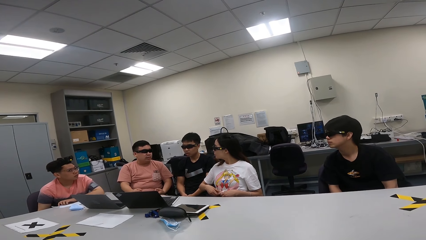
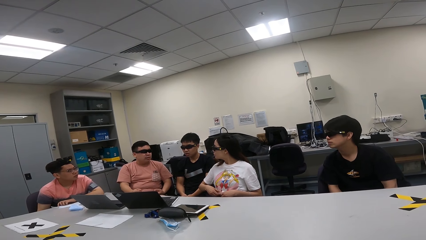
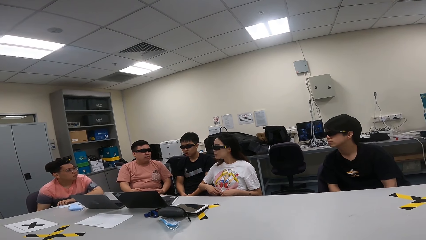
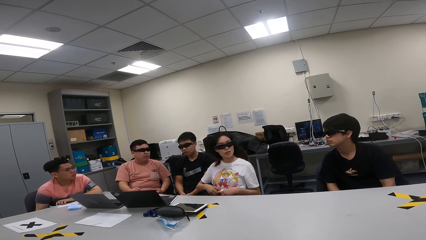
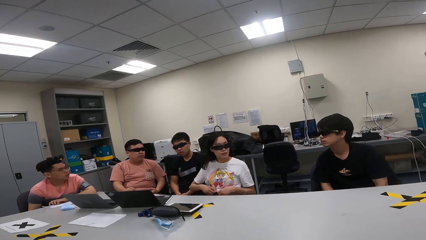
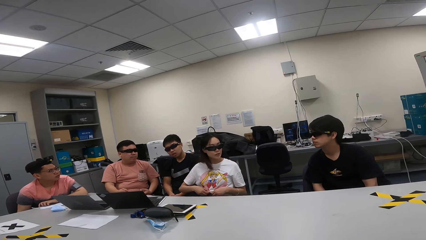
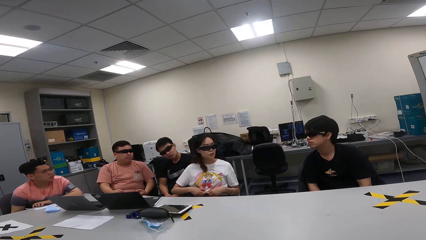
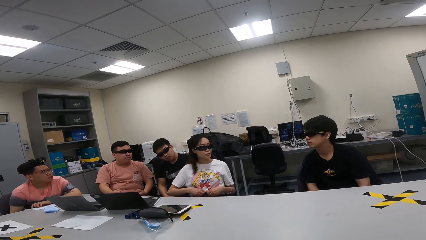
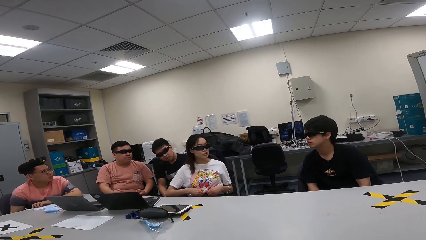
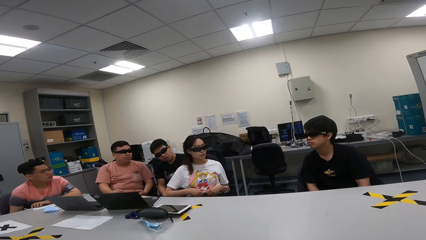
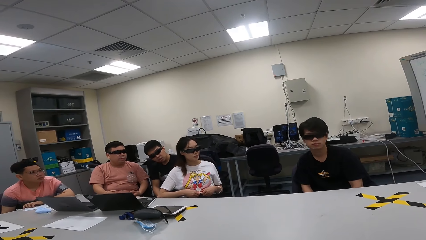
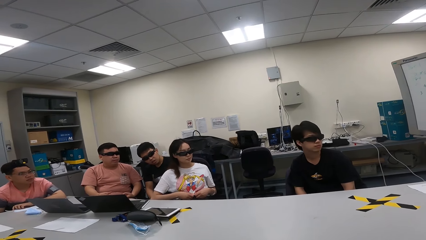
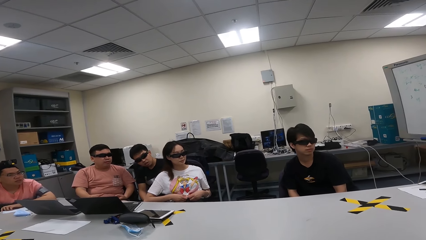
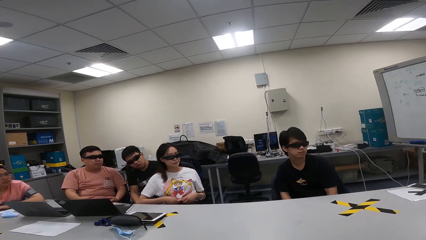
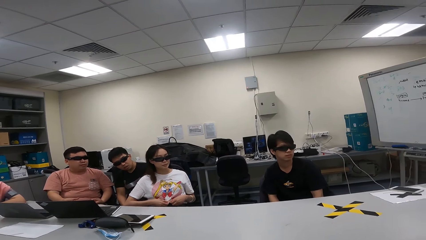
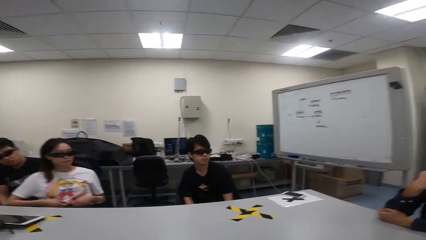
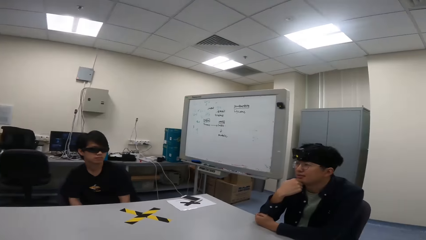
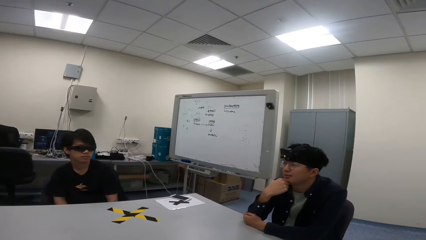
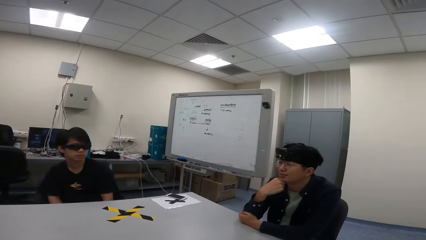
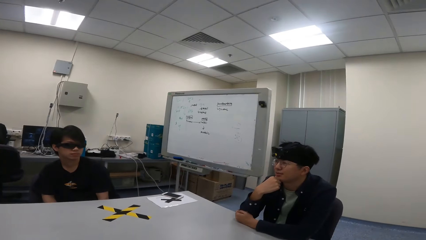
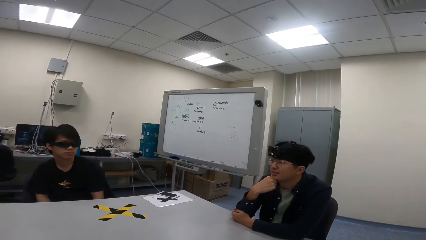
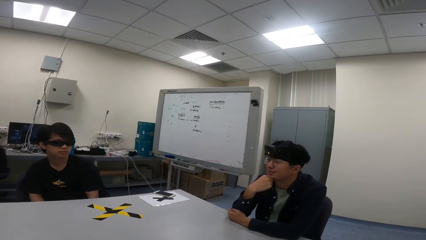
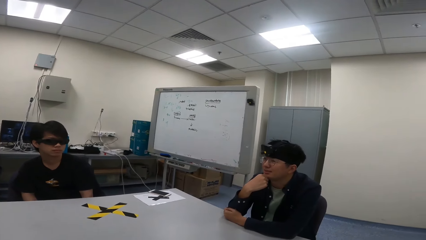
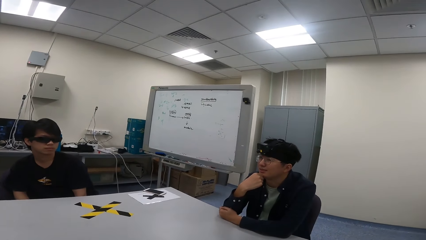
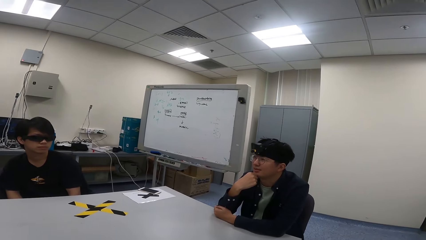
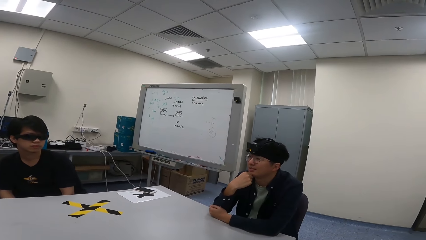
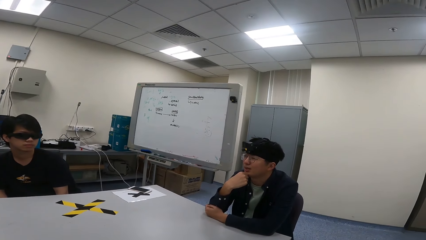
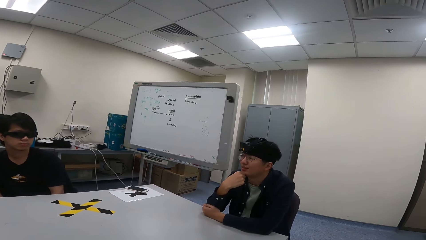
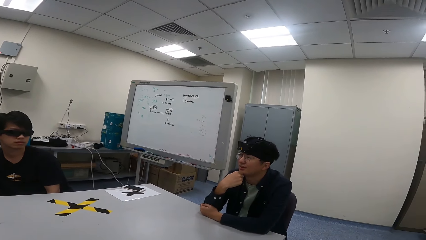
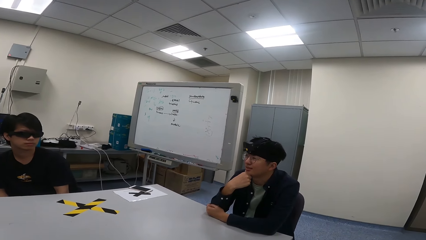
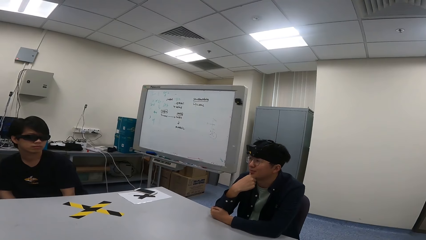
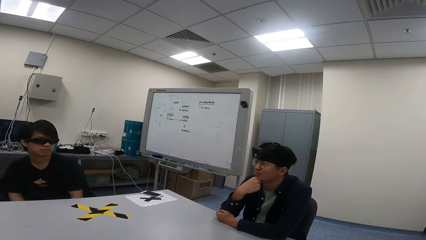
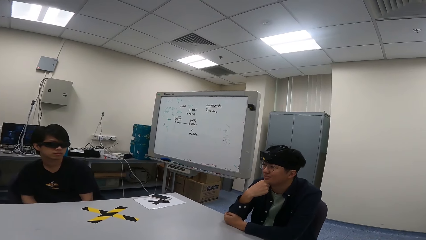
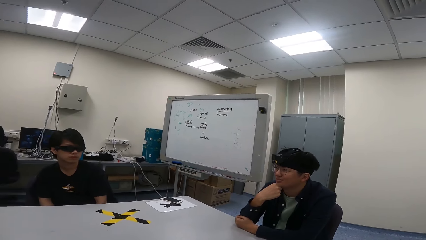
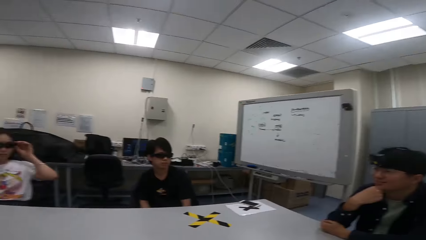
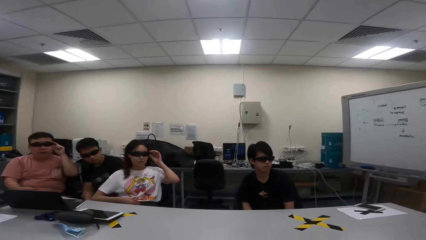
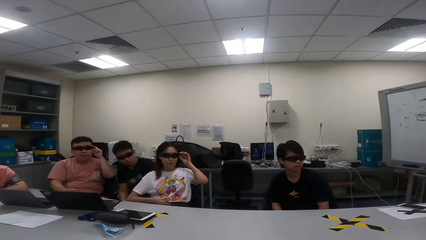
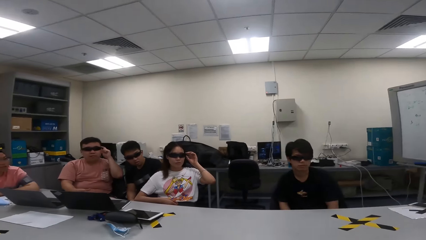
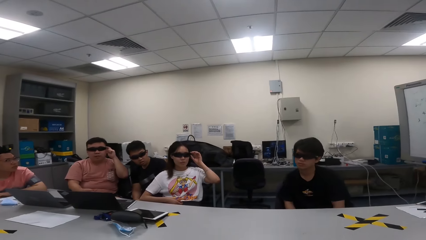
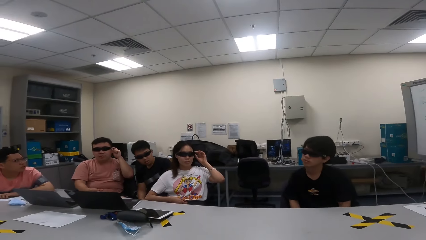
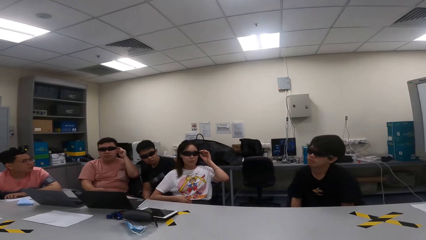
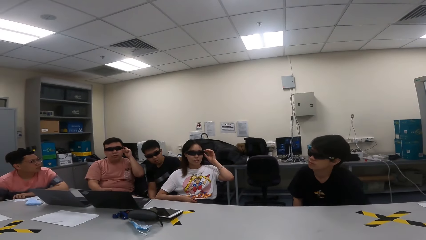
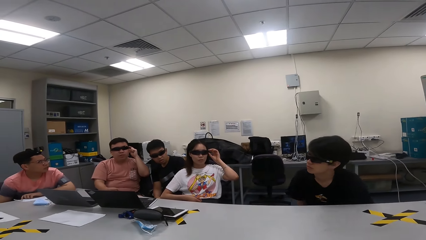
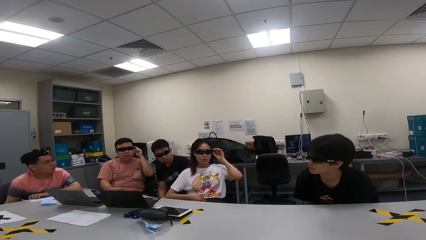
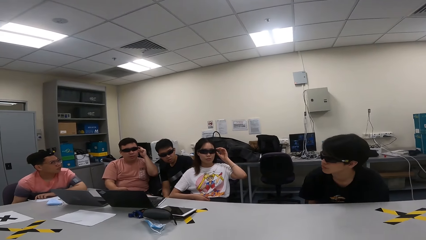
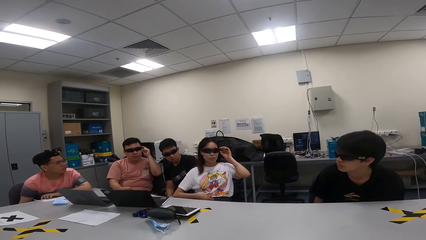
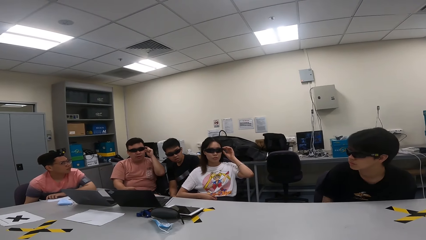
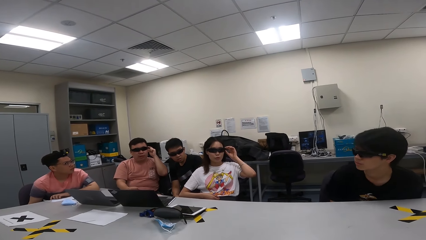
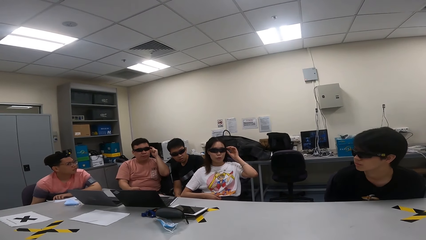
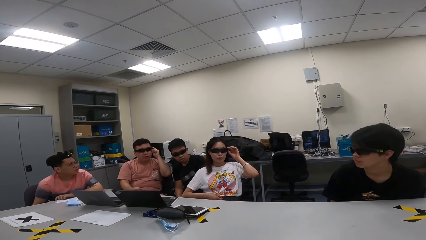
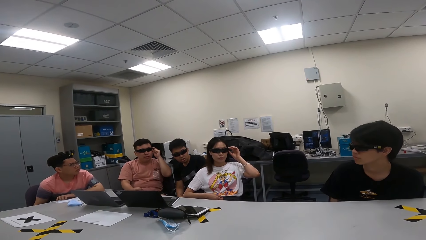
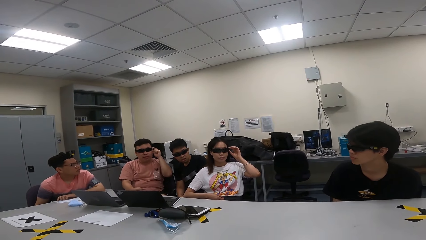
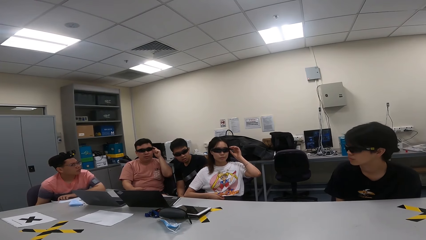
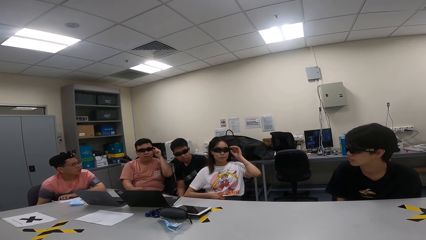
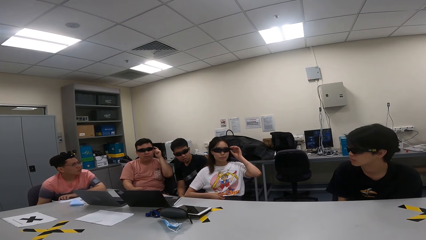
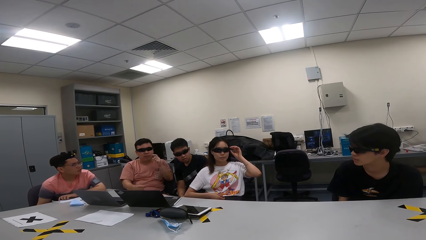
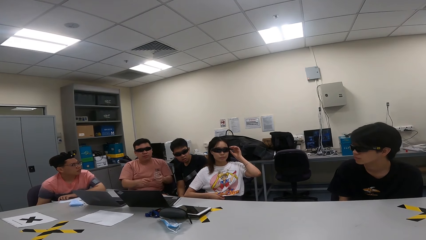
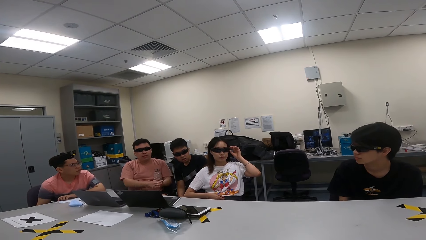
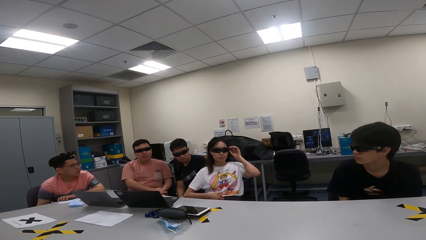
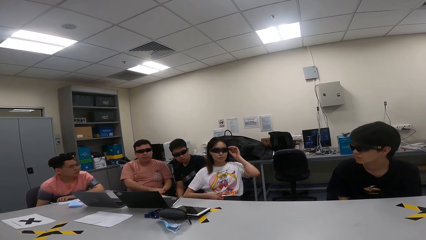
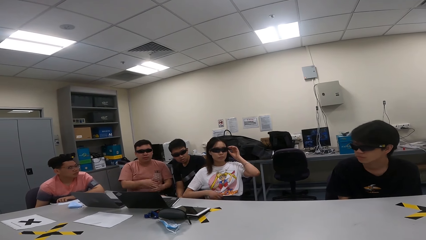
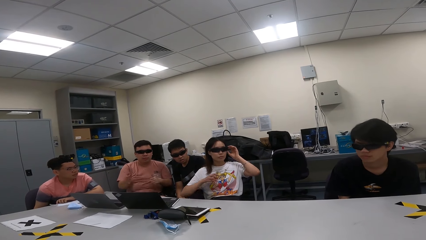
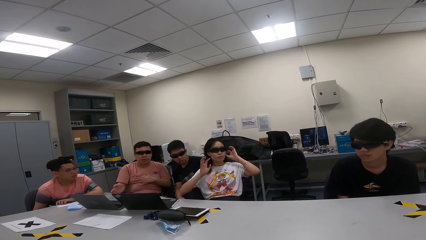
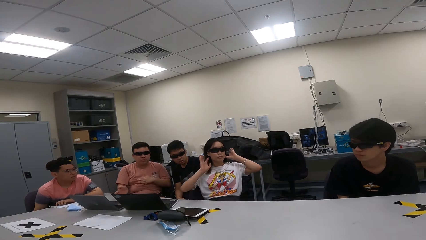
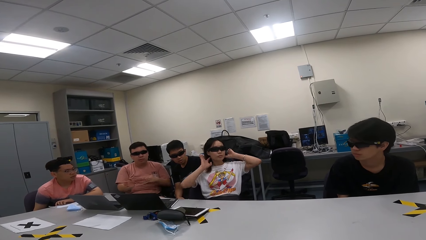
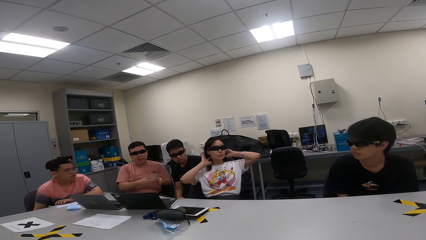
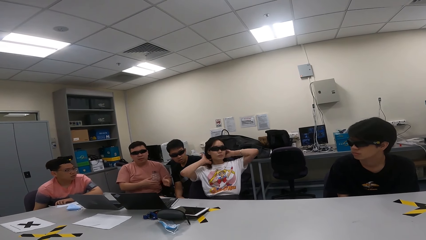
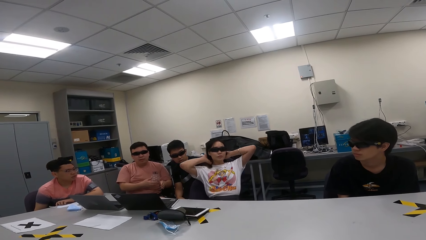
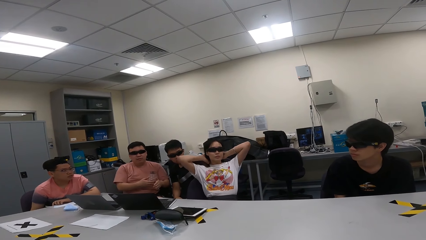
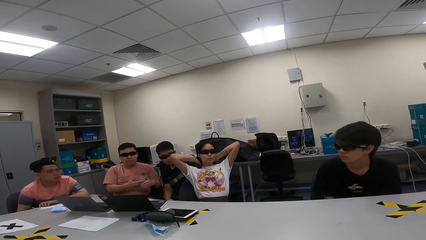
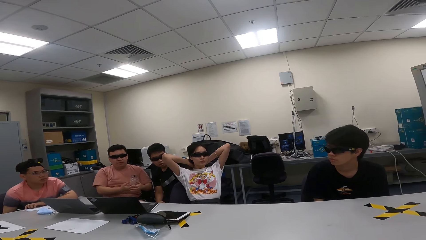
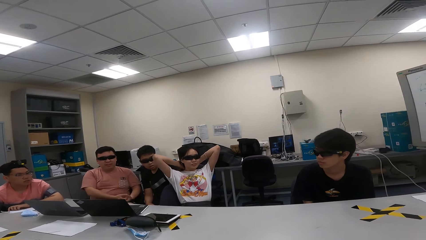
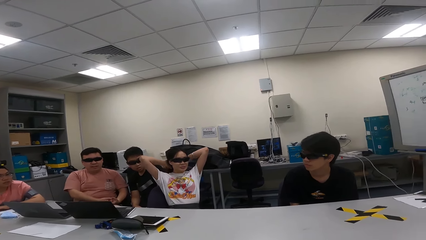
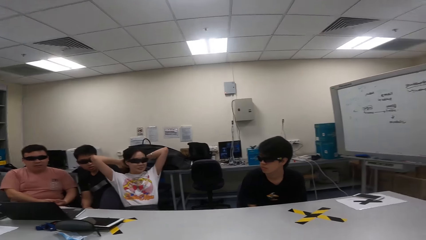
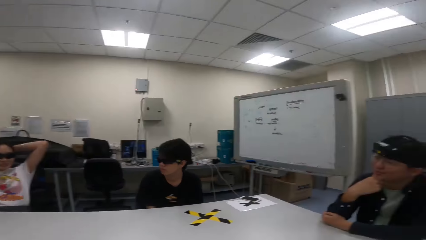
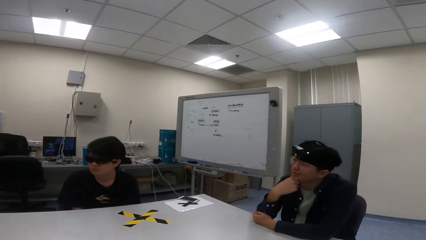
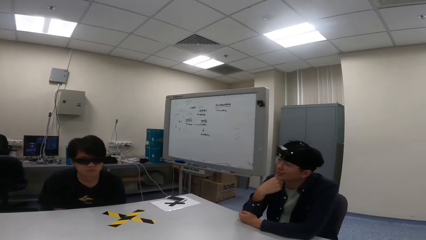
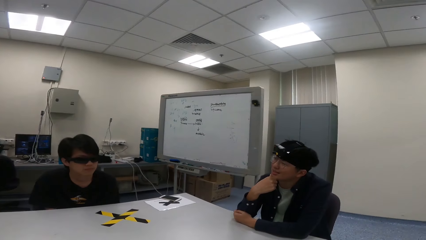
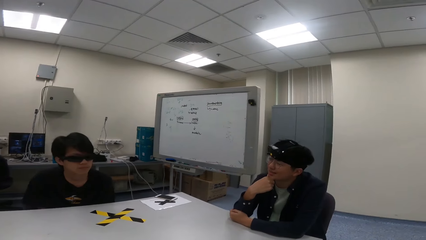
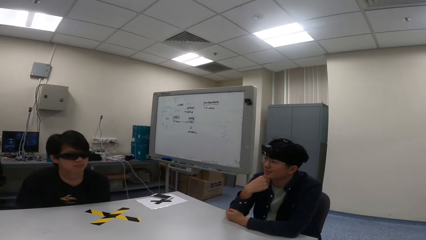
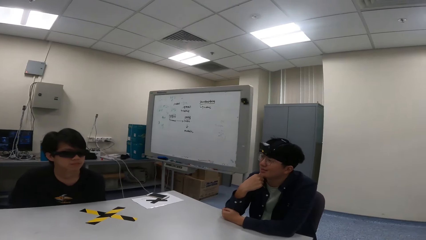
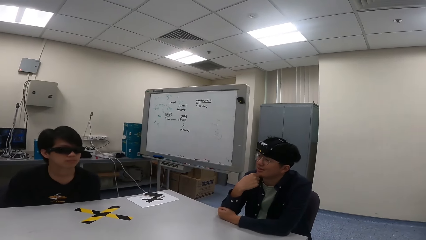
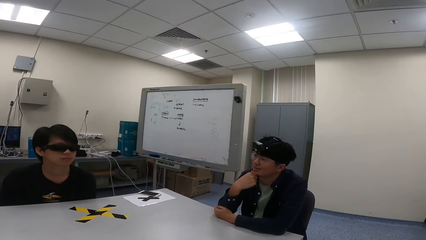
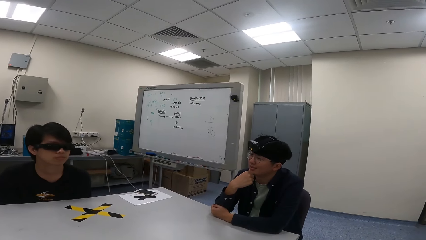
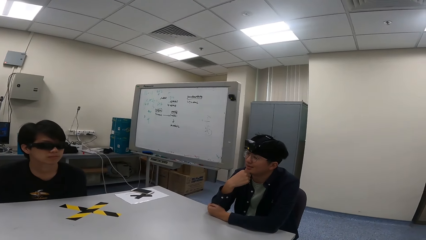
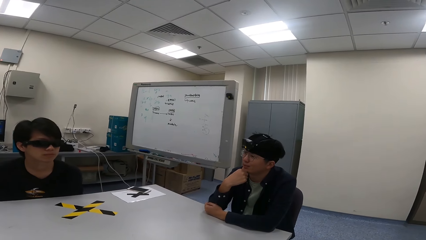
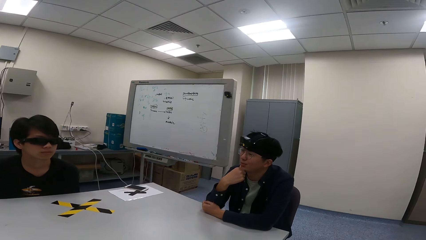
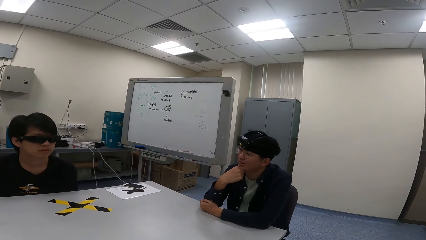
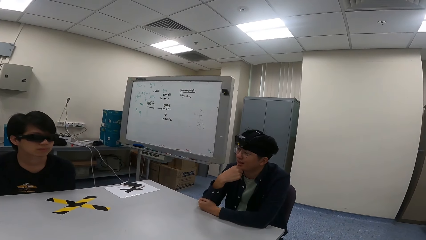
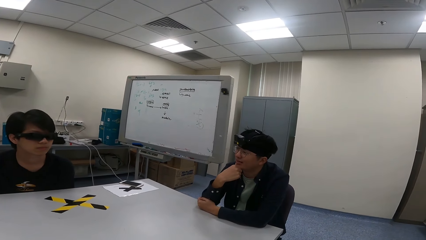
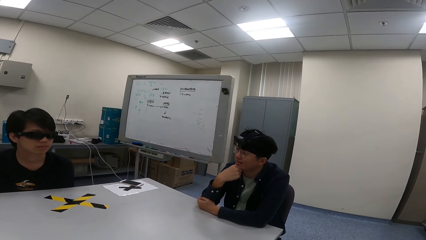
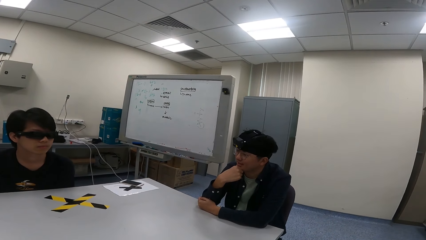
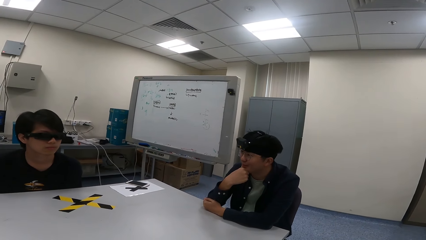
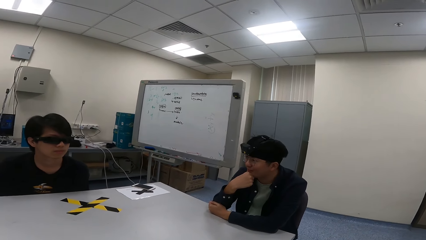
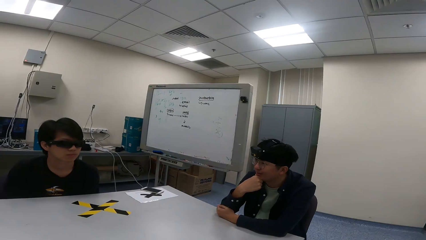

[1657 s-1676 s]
A person talks to another person. The other person moves his hand down while talking to the first person. The first person talks to the other person.
